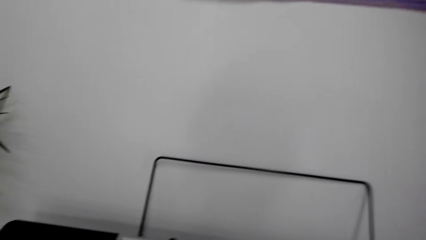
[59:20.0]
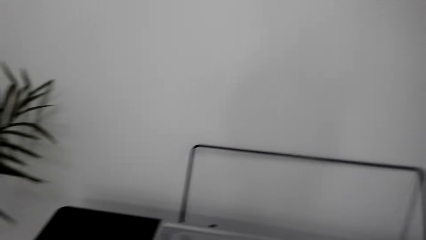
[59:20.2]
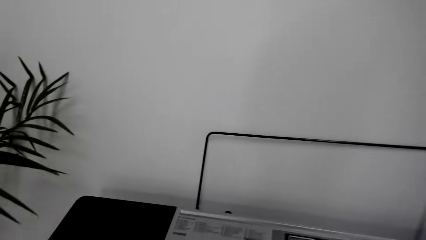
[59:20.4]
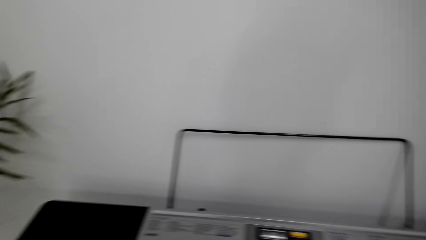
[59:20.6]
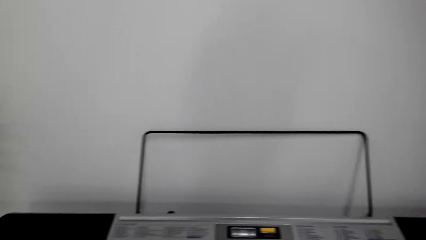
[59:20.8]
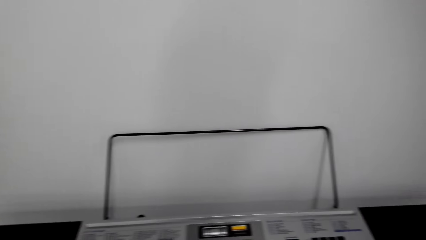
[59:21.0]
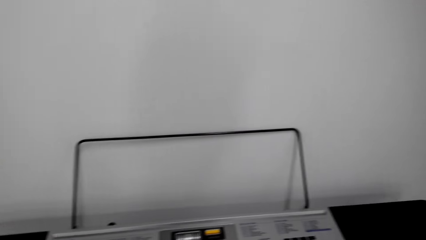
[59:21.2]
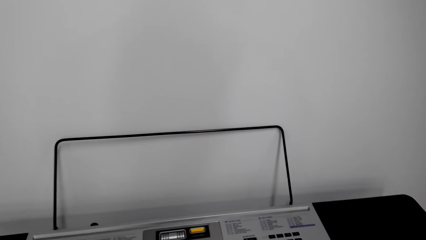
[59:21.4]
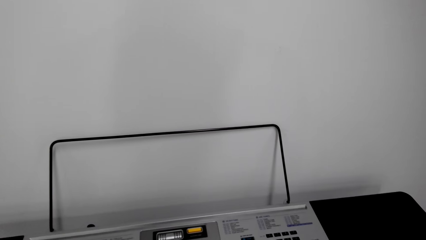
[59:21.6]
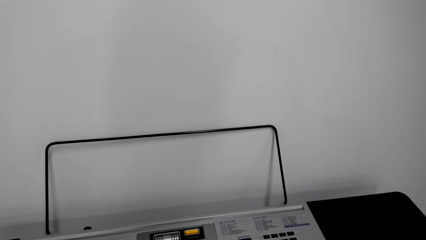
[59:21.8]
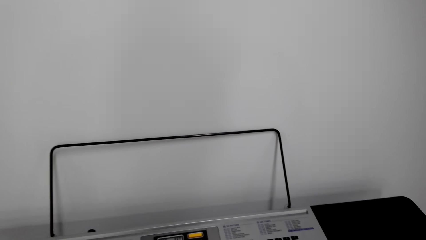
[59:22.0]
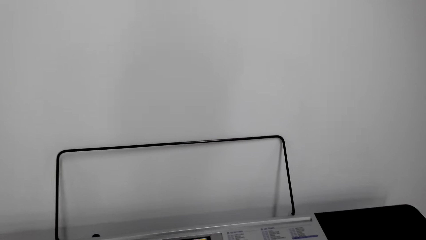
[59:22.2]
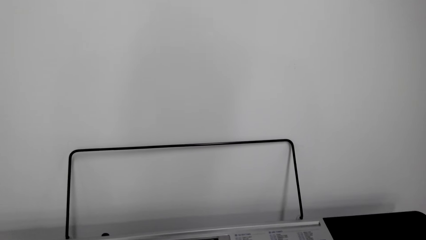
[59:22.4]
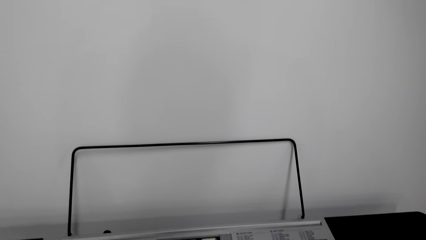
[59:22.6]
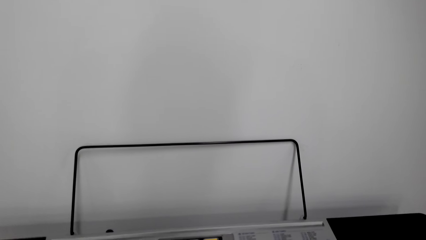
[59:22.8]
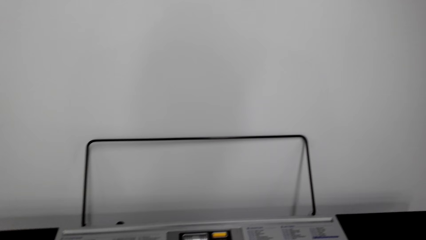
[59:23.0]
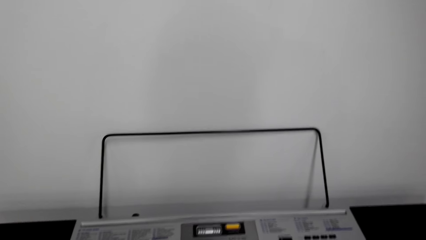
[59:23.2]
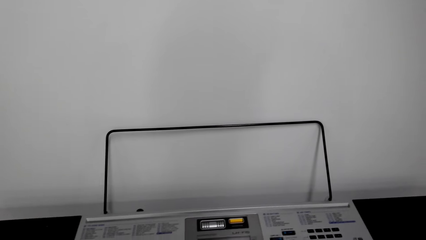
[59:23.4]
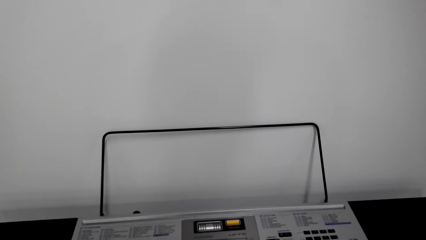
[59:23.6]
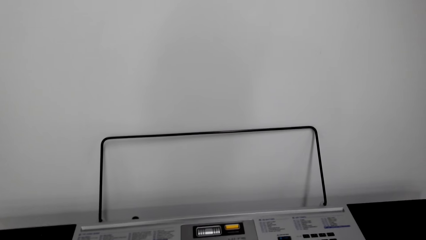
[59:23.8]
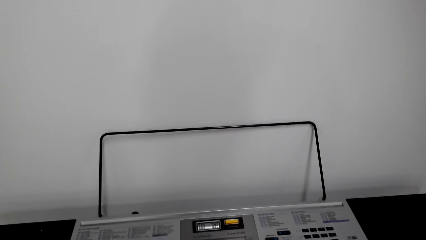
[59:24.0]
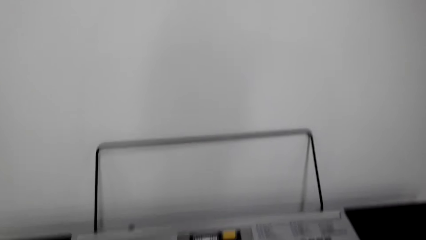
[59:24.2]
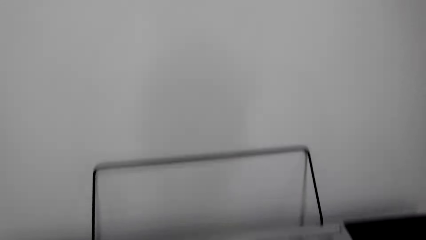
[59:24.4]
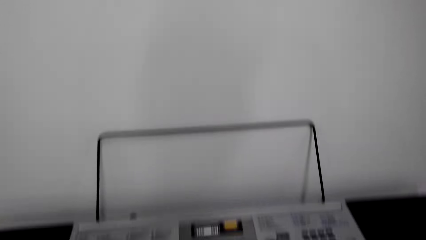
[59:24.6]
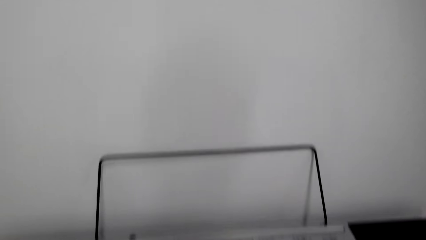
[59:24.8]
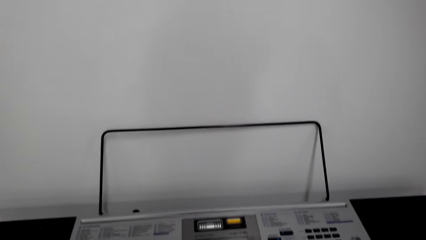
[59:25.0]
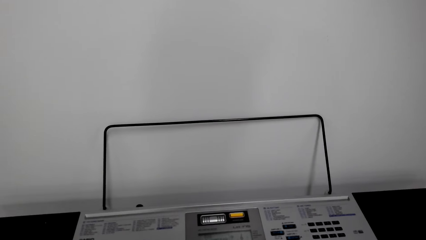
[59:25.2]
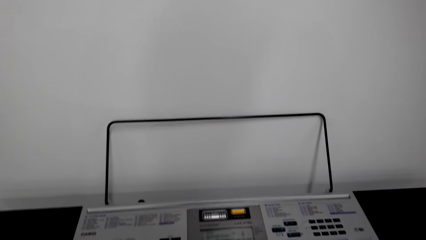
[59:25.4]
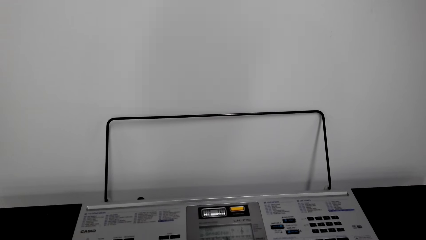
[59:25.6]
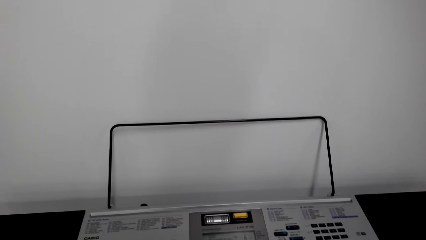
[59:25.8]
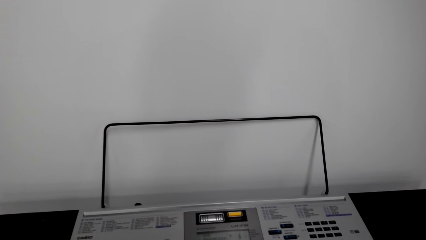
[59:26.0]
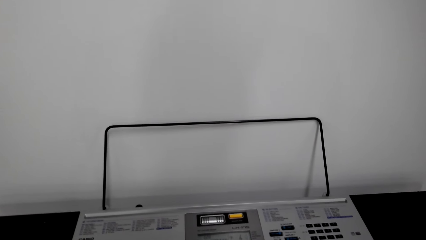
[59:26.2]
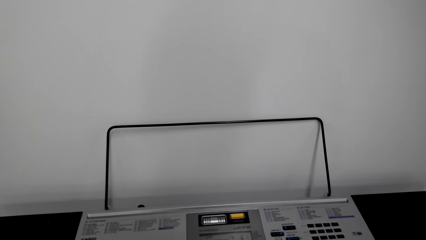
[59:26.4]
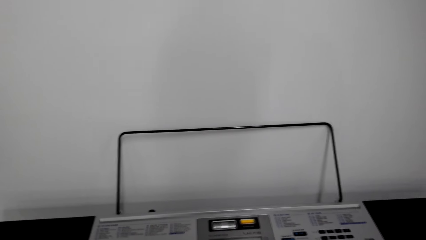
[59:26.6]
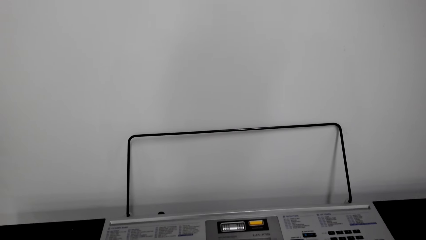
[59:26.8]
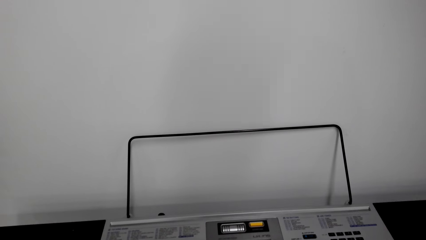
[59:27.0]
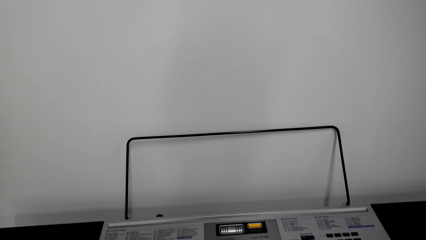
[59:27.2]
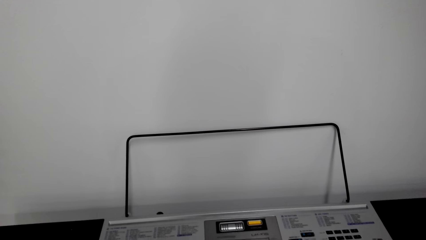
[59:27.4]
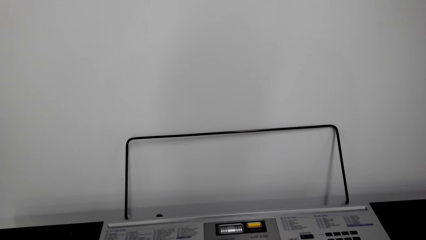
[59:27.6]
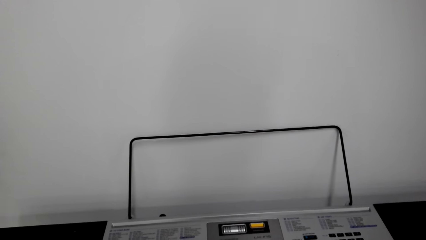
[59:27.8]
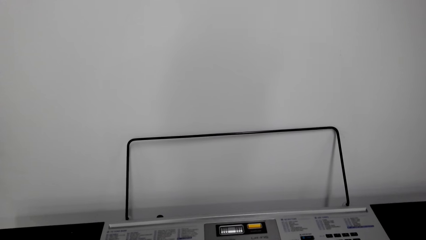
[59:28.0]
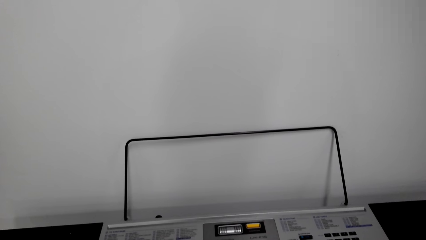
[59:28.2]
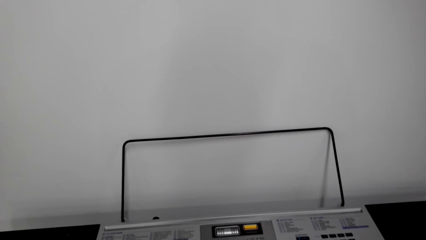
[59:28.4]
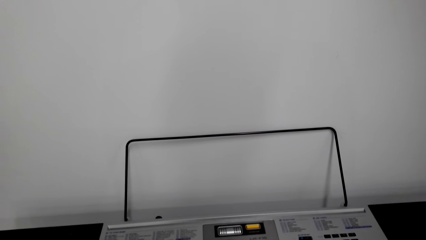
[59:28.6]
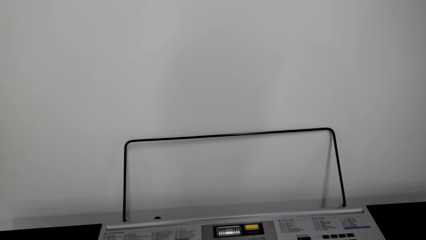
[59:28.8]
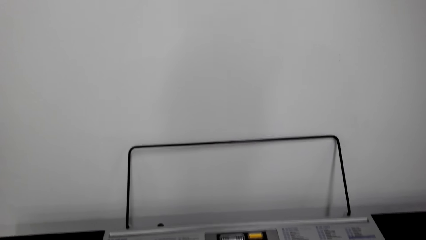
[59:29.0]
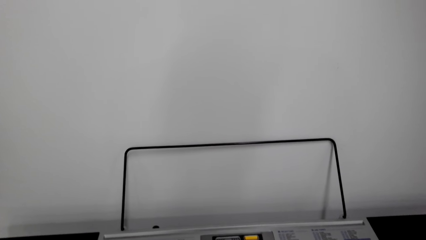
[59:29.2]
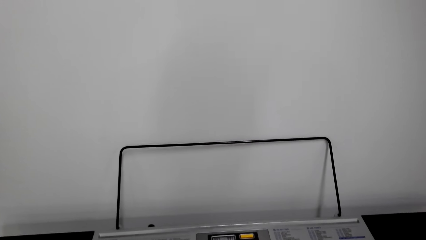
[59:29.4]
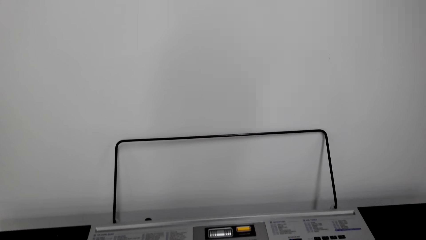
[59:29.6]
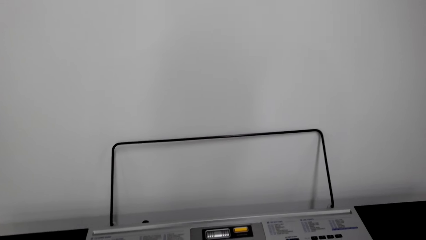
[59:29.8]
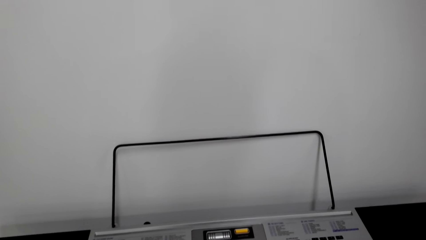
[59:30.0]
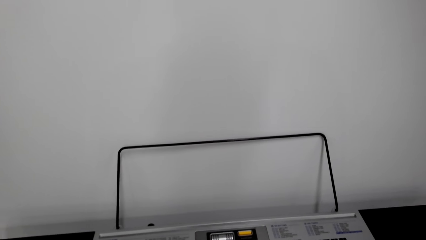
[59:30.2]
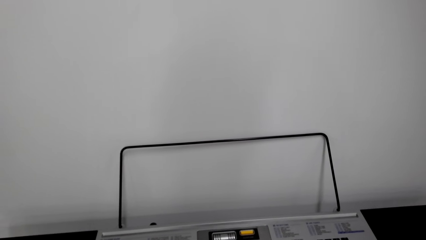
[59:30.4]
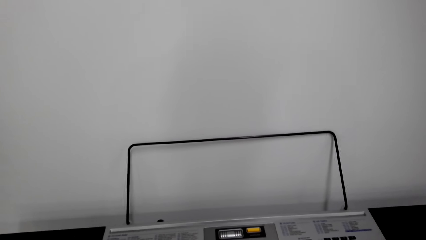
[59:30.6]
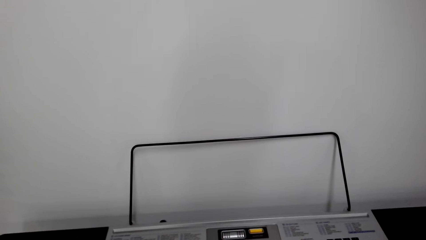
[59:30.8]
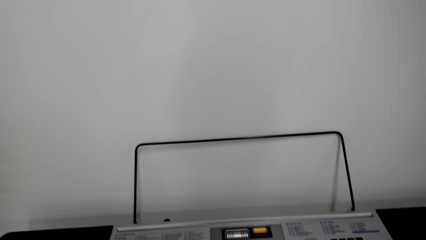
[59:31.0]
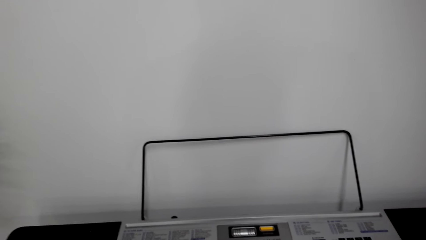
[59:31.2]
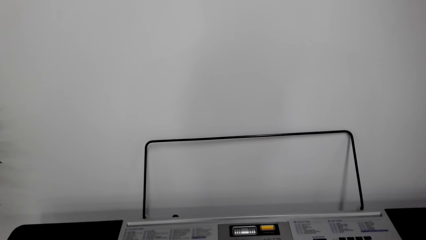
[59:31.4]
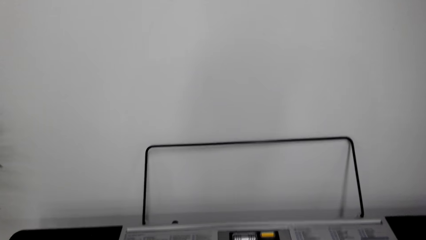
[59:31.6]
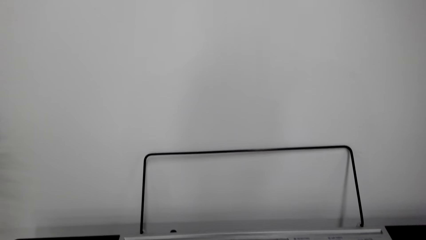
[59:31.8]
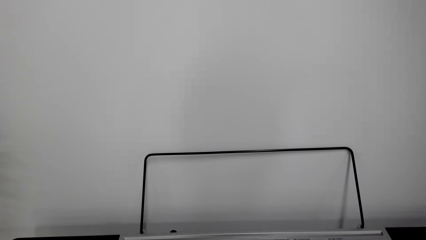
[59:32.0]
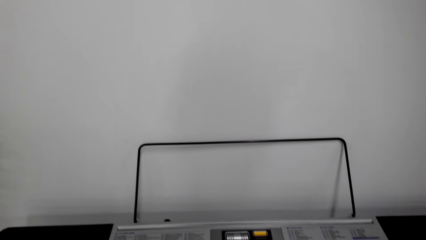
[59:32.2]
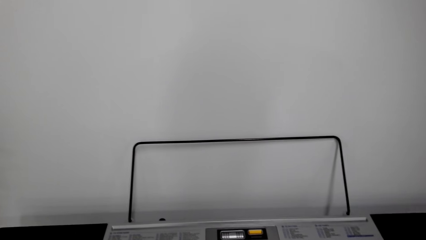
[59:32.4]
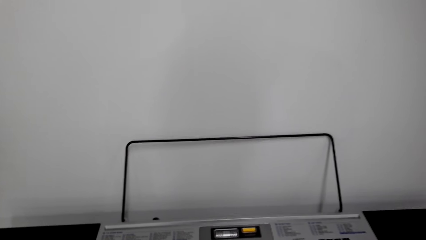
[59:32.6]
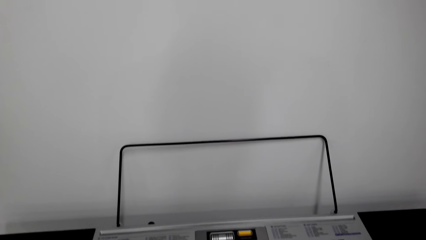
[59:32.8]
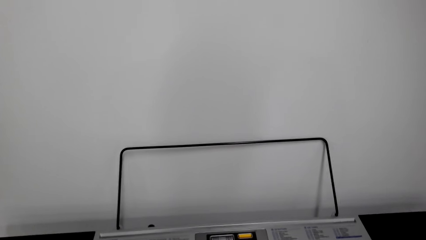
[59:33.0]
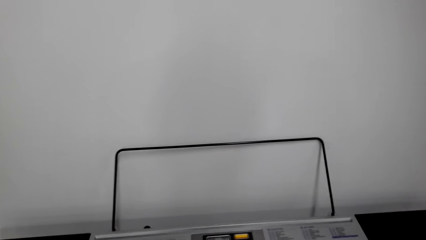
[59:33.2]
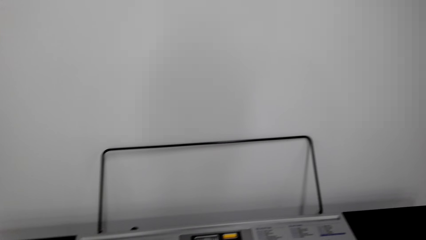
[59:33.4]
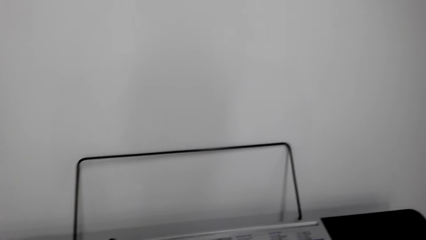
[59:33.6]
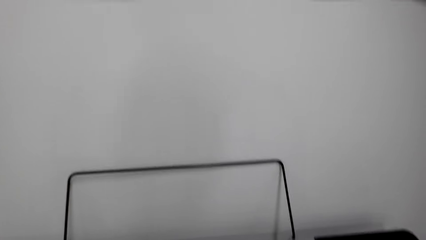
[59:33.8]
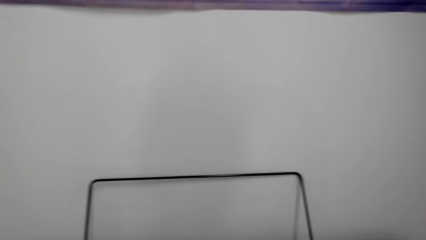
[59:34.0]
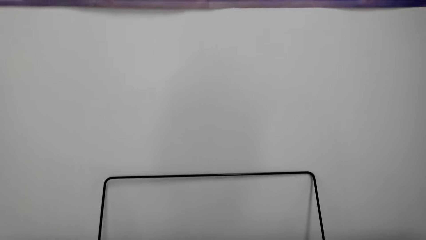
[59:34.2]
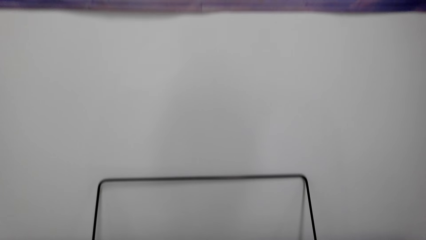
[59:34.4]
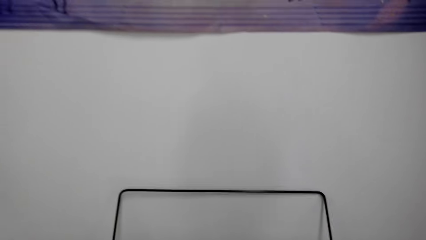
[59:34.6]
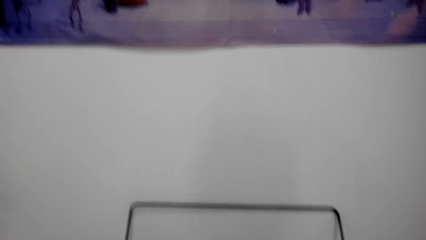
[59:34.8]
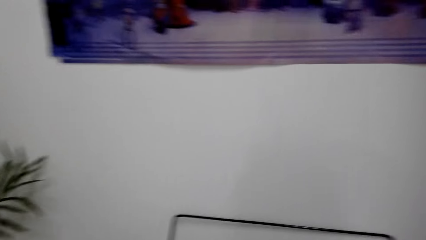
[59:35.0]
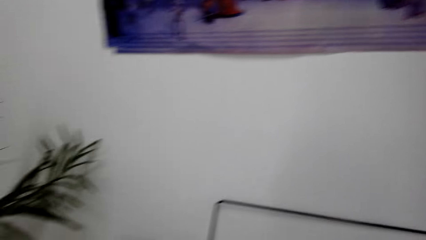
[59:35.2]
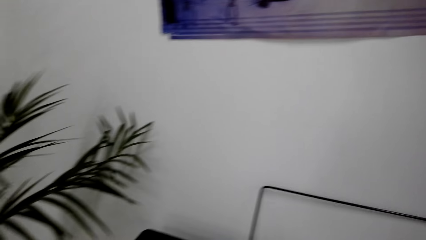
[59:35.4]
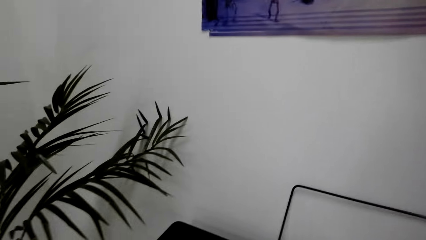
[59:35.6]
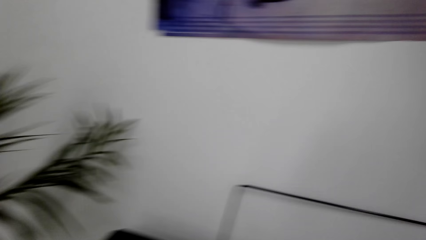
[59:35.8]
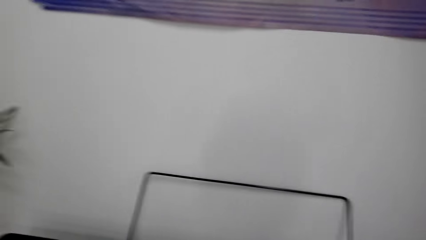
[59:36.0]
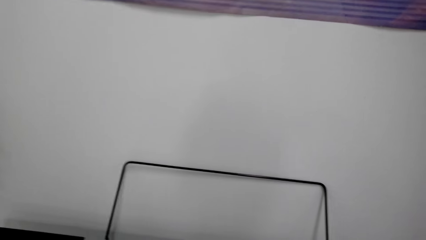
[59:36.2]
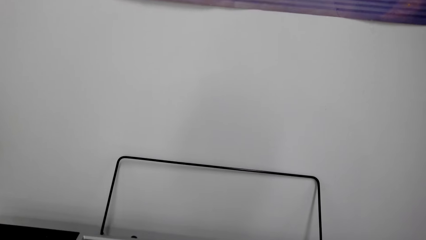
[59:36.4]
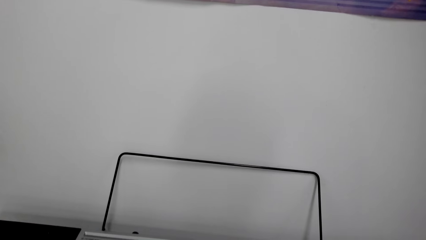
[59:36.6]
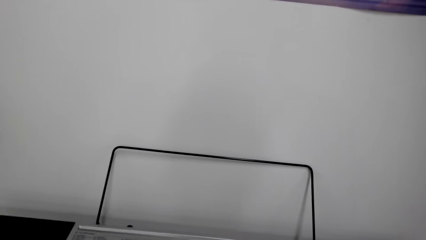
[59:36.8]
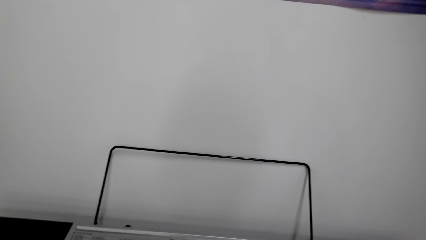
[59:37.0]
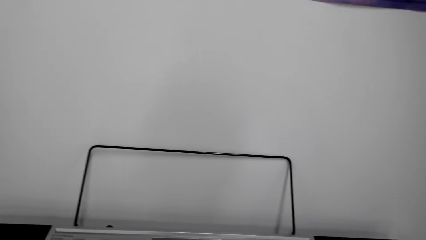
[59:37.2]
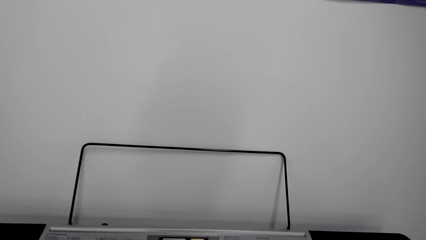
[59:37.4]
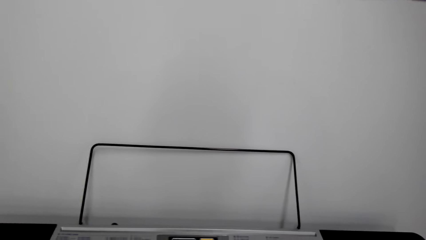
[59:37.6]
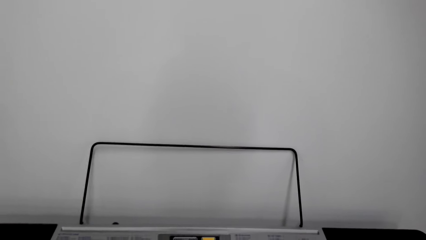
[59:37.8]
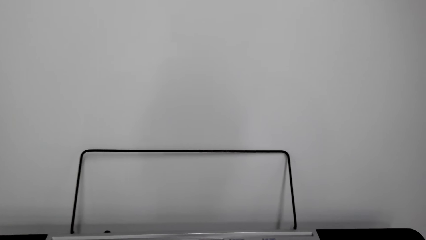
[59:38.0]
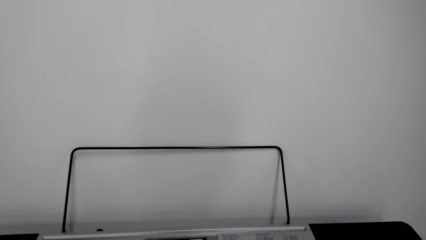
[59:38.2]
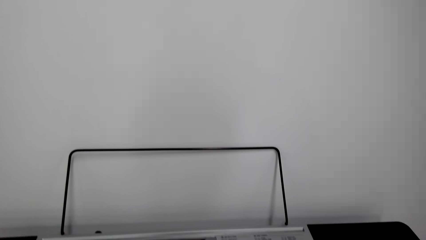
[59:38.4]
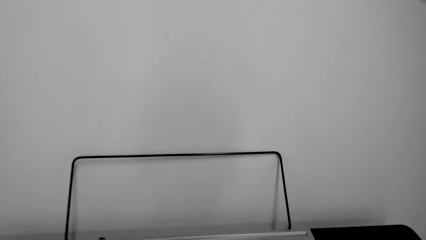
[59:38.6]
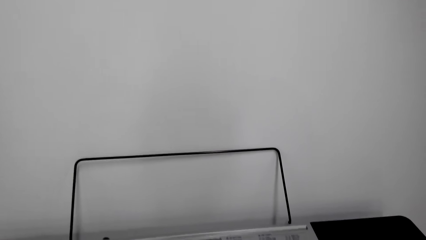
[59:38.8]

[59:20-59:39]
The camera wearer looks around. A person talks with the camera wearer. The camera wearer looks around. They talk with the person. The person talks with the camera wearer. The camera wearer plays the piano keyboard. The person talks with the camera wearer. The camera wearer plays the piano keyboard. They play it again. They talk with the person. They look around. They look around again. The person talks with the camera wearer.
